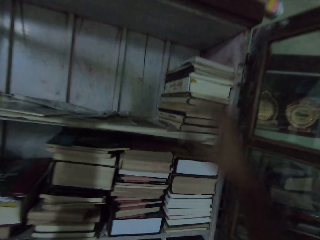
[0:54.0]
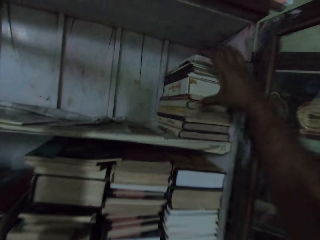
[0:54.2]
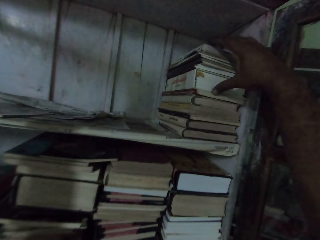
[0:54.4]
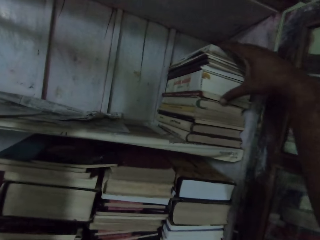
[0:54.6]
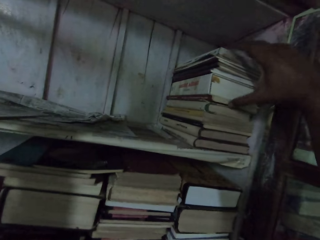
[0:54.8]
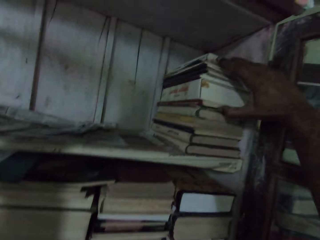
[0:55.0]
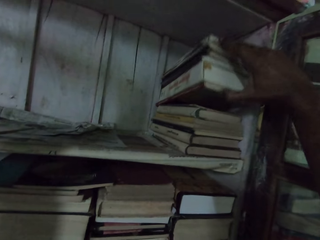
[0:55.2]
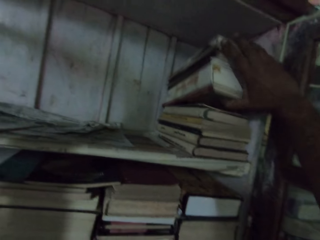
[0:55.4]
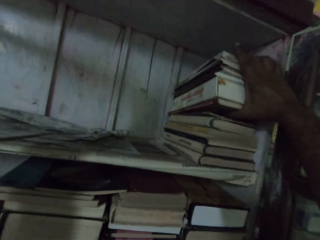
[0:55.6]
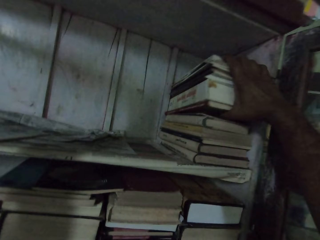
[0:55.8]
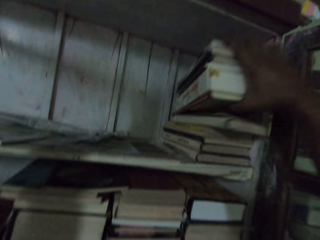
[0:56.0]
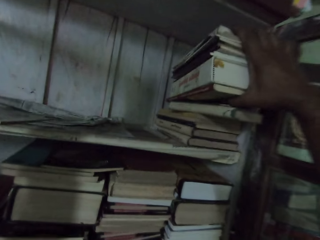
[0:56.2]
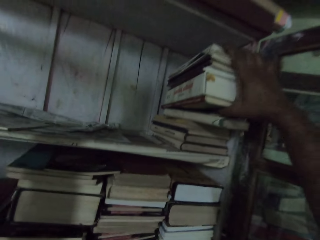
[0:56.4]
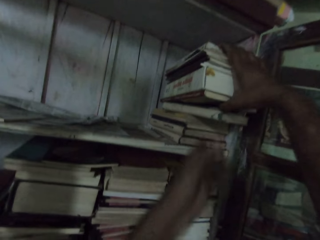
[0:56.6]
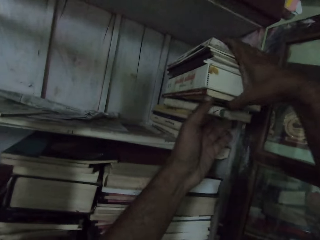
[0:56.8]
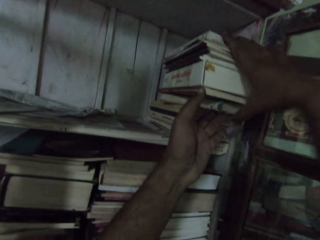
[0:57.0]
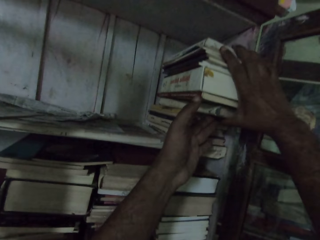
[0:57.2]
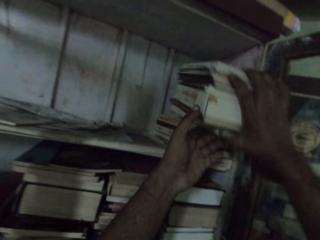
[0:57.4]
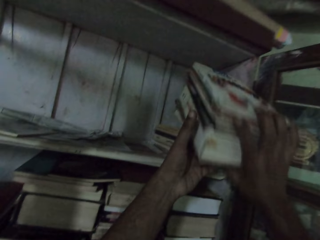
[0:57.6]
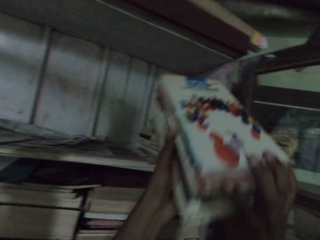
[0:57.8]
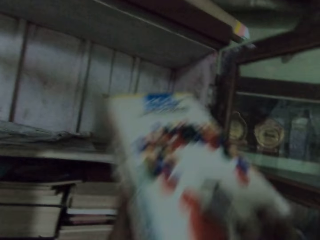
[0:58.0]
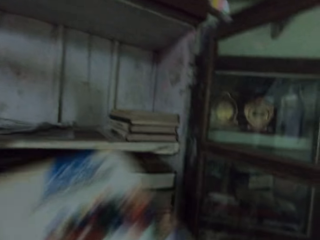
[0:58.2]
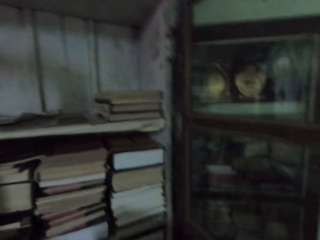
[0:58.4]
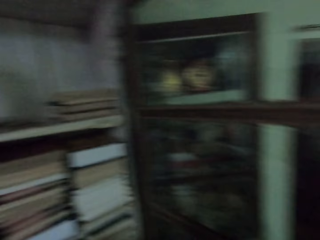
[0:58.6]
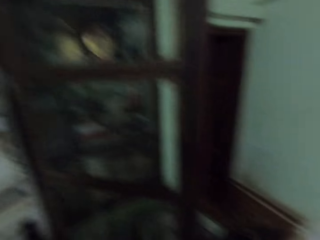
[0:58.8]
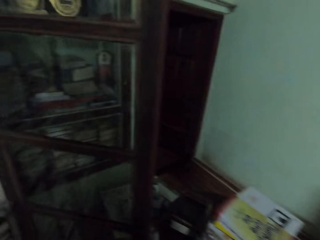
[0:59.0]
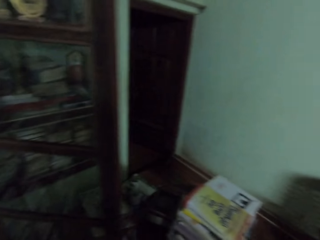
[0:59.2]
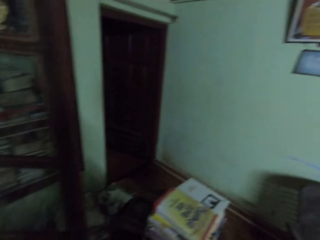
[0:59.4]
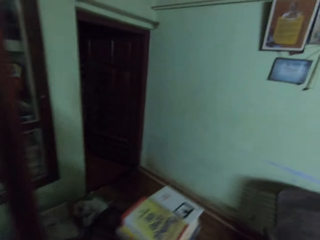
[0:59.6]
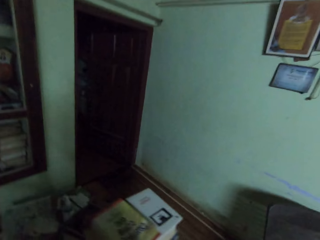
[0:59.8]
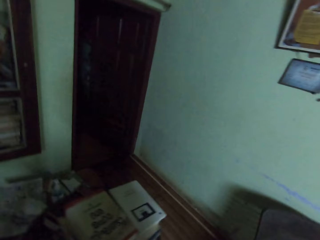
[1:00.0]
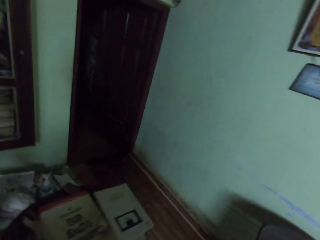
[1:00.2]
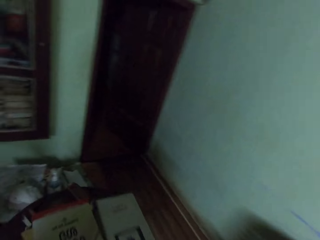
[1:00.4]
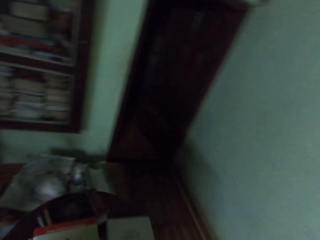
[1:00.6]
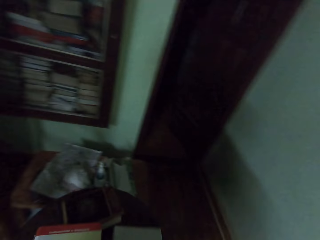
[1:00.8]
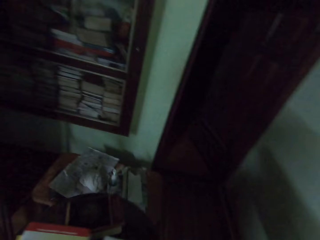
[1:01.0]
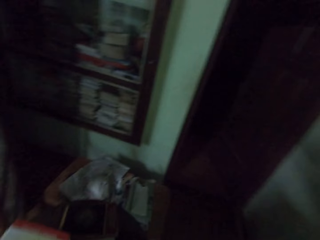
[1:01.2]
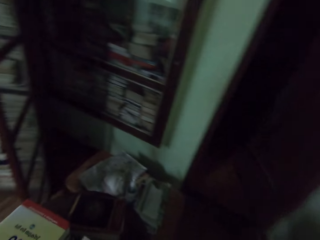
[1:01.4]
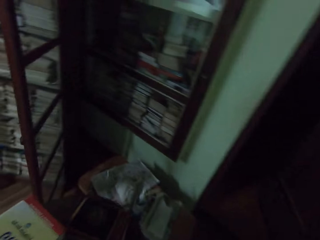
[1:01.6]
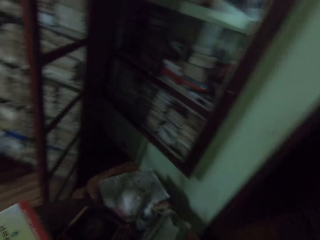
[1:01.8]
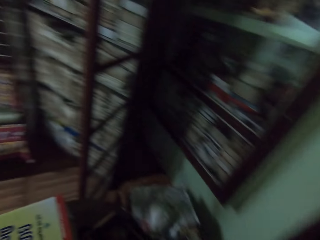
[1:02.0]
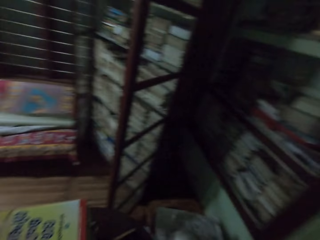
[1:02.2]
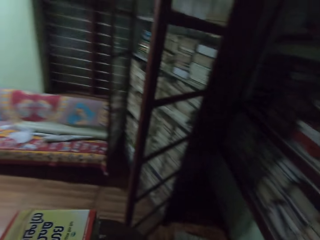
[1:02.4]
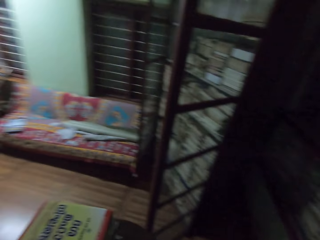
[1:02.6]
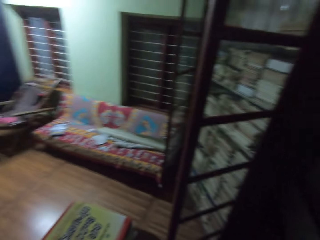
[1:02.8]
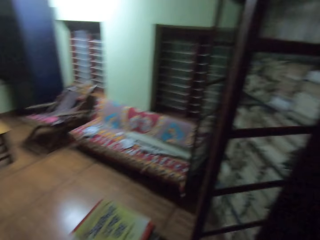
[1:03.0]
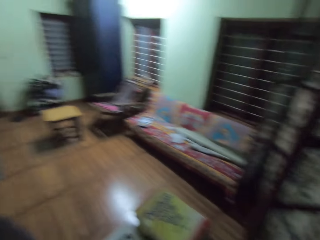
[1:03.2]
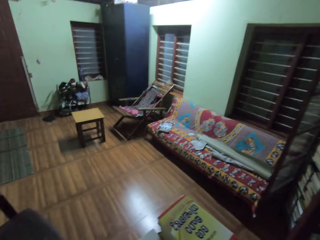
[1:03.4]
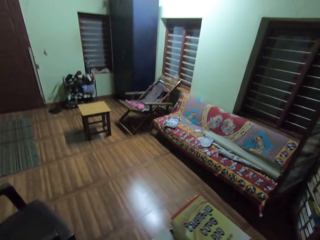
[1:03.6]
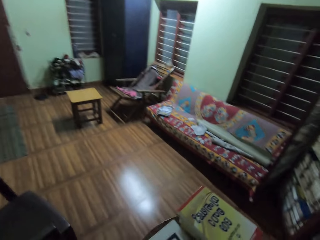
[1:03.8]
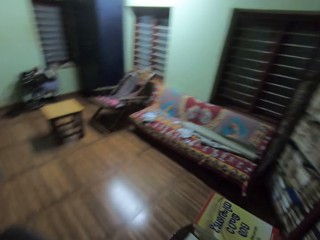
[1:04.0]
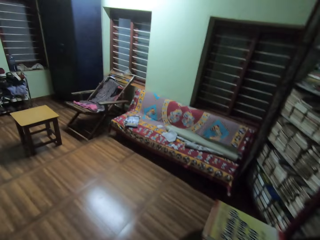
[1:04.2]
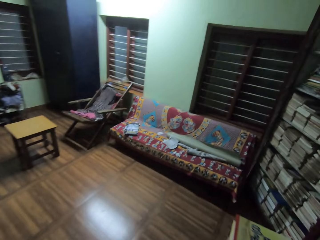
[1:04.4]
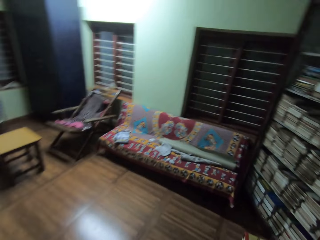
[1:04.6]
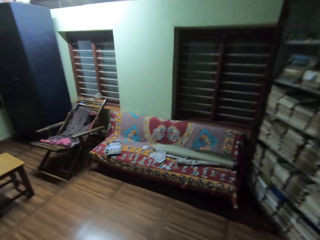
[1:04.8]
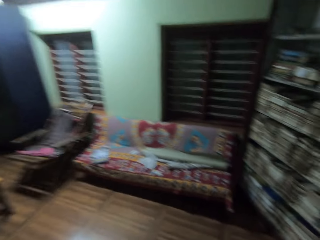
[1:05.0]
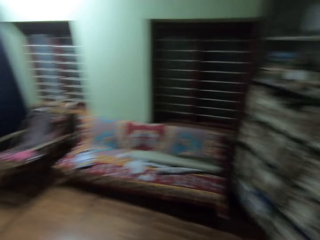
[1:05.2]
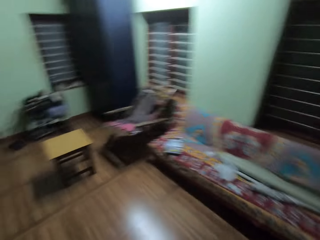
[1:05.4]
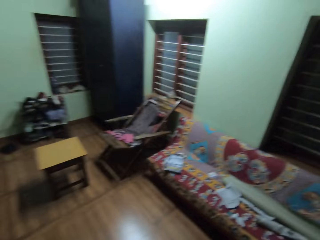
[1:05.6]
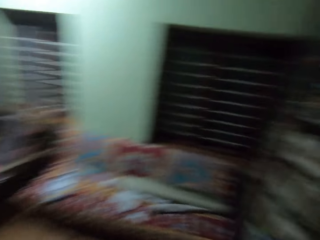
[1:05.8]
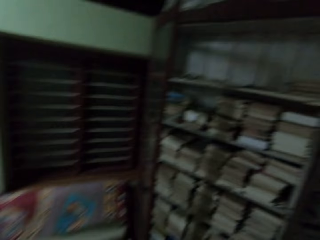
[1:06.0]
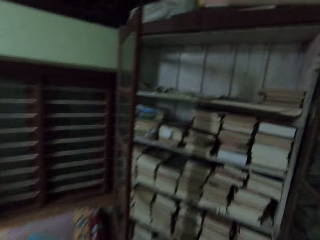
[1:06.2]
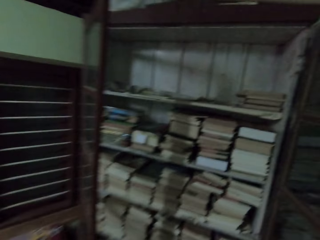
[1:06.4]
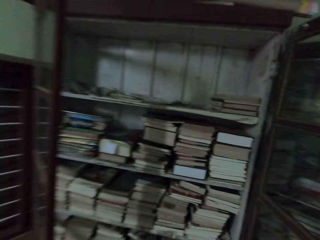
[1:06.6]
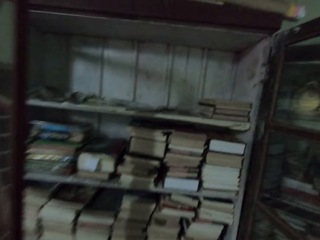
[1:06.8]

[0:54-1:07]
The camera wearer touches a book on the book shelf with her right hand. She carries the book from the book shelf with her right hand. She removes the book from the book shelf with her right hand. She walks in the room. She puts the book on the table. She walks in the room.

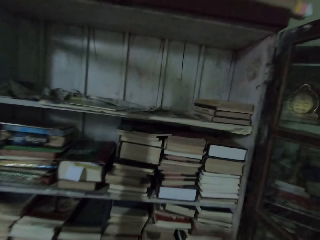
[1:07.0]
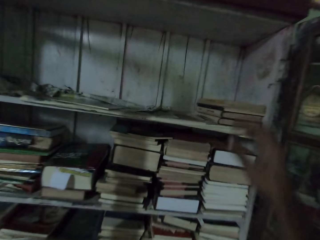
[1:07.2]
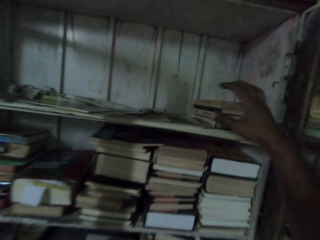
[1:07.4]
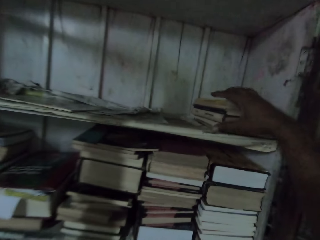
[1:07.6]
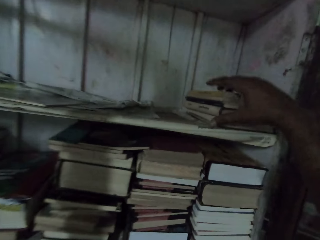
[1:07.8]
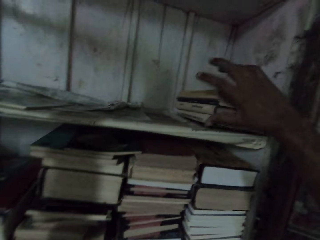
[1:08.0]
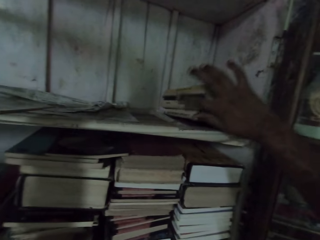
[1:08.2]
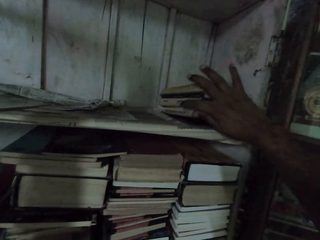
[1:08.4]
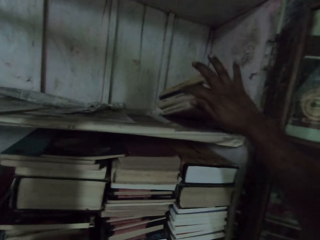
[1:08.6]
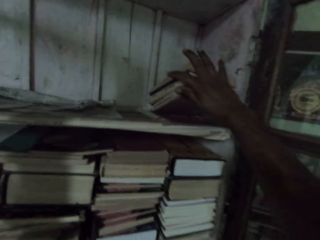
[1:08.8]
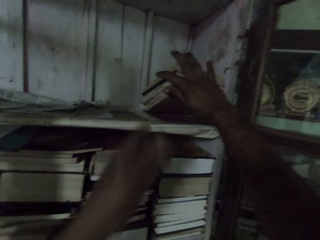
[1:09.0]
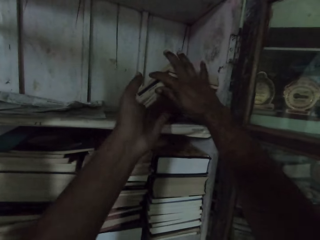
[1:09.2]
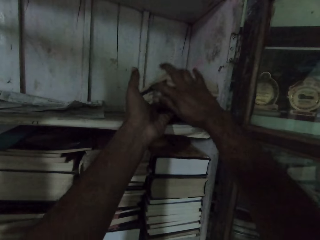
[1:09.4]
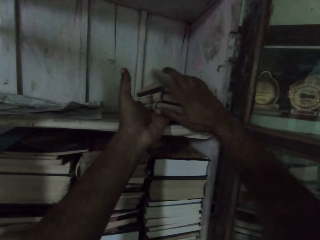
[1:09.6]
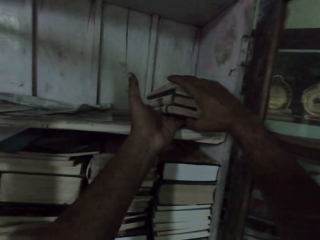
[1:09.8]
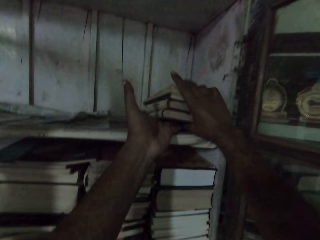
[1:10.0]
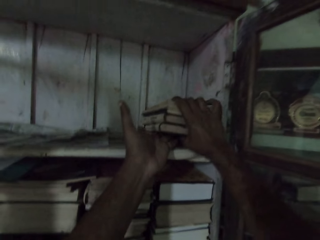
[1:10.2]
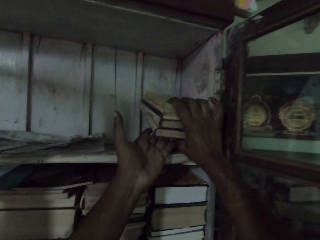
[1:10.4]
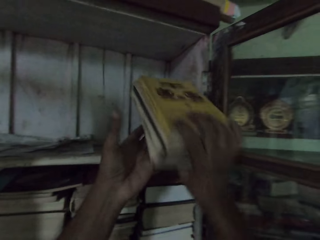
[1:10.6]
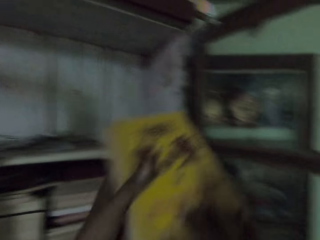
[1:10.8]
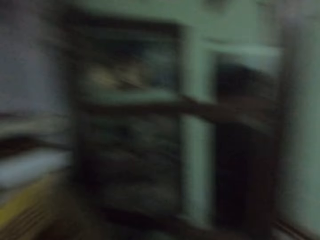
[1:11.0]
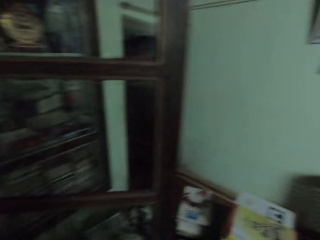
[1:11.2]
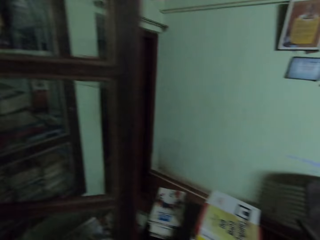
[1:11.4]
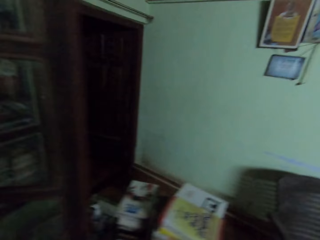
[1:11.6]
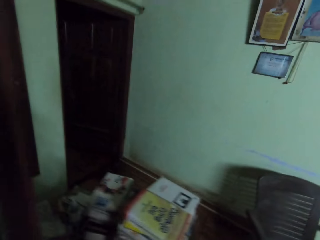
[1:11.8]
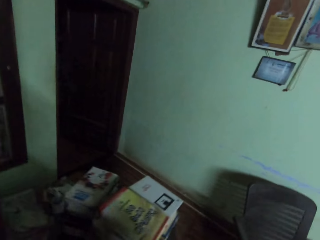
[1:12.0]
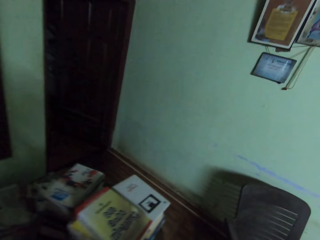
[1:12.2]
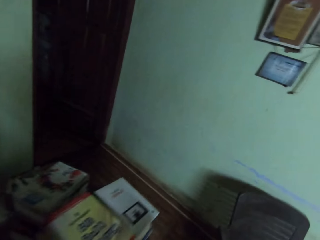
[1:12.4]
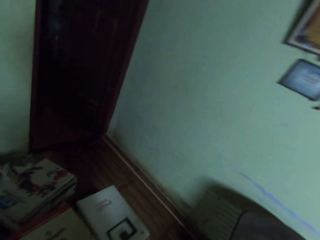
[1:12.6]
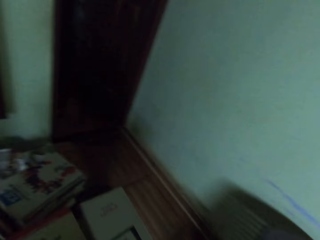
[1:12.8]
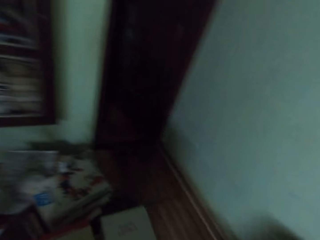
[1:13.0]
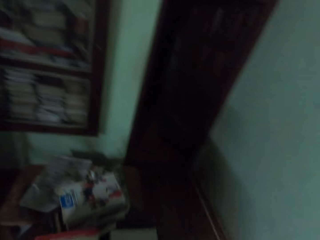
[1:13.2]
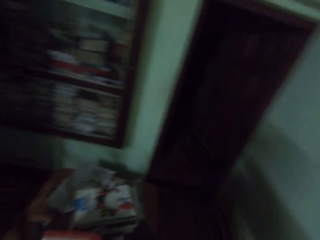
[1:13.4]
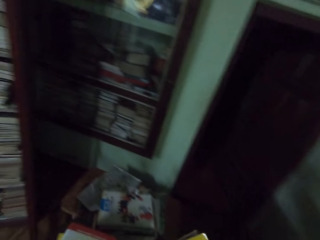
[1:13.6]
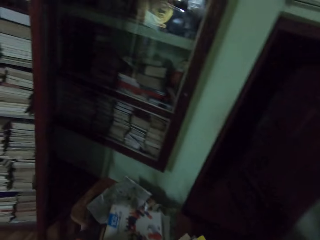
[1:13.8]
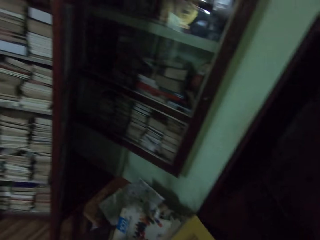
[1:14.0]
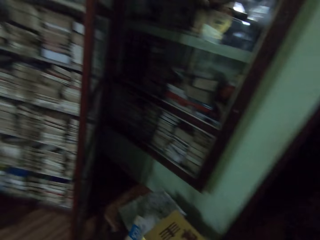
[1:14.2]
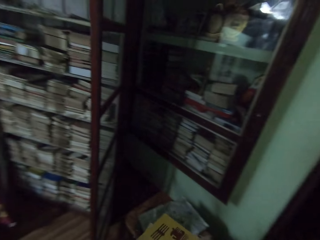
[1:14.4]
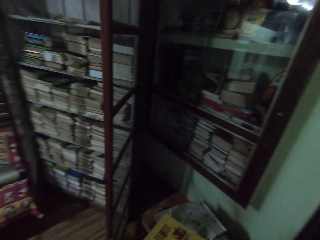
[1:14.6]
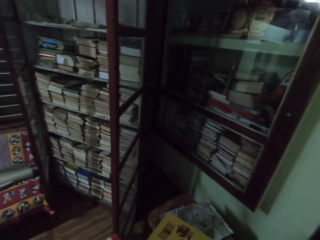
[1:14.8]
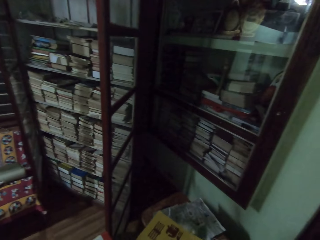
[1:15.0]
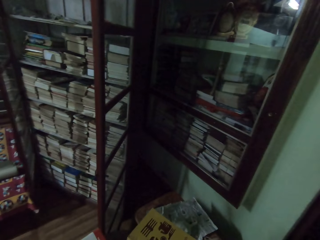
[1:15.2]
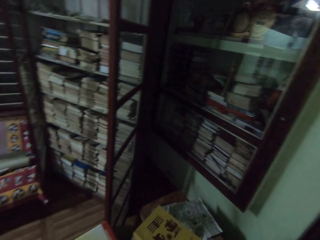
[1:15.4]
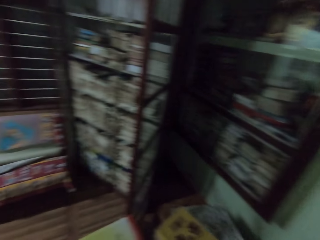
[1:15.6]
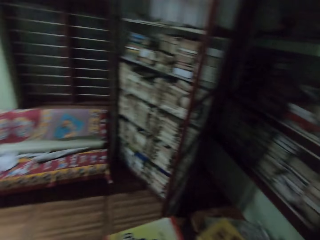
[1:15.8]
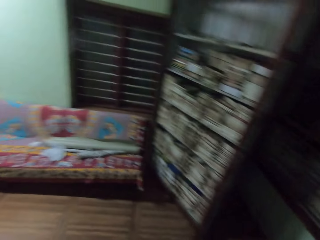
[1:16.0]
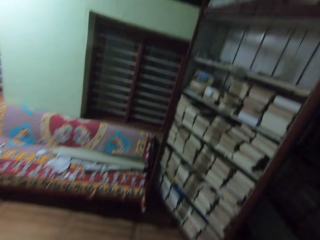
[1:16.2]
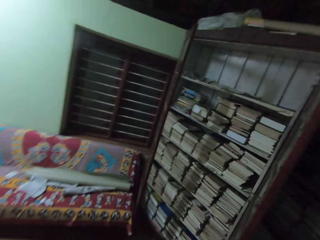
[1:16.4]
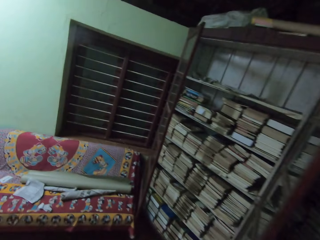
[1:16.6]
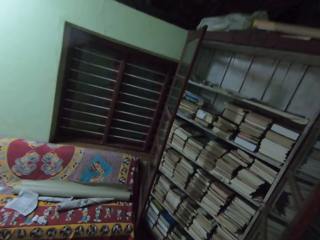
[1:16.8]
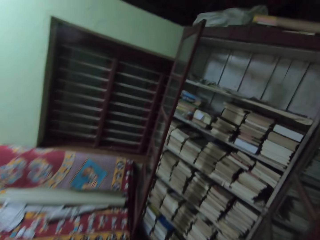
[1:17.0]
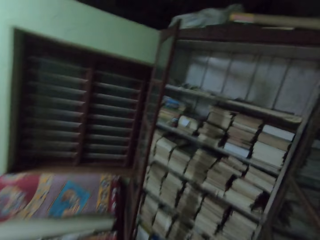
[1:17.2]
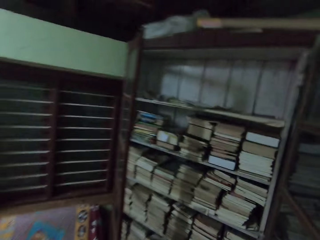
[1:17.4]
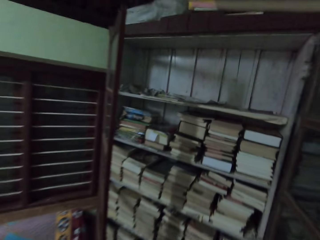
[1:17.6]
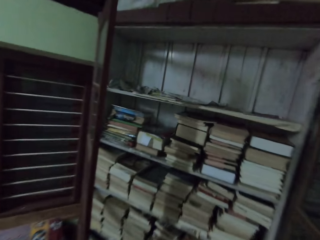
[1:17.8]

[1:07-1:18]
The camera wearer touches a book on the book shelf with her right hand. She carries the book from the book shelf with her right hand. She touches the book on the book shelf with her left hand. She removes the book from the book shelf with both hands. She walks in the room. She puts the book on the table. She walks in the room.
